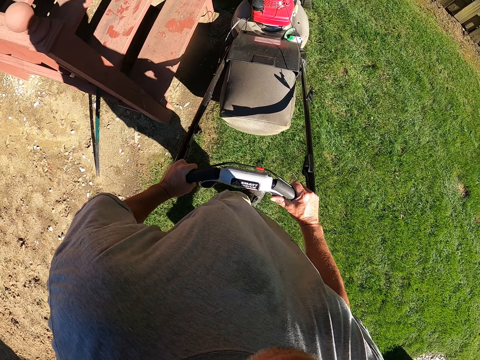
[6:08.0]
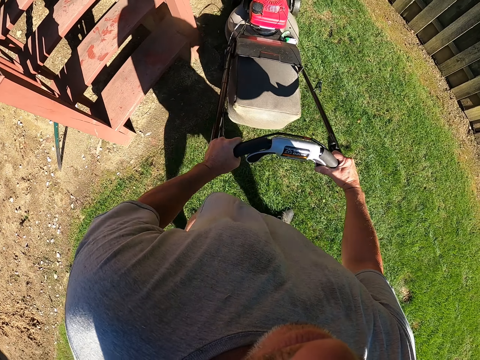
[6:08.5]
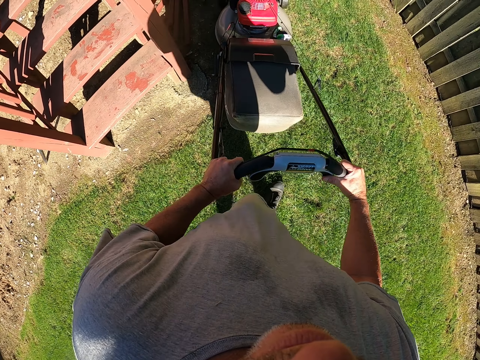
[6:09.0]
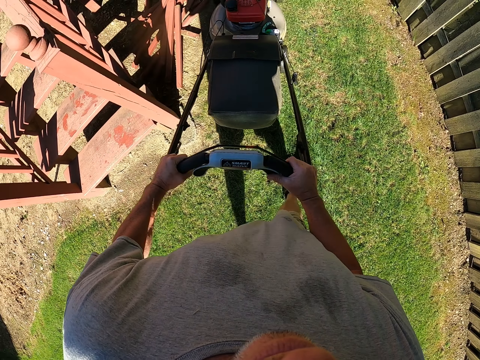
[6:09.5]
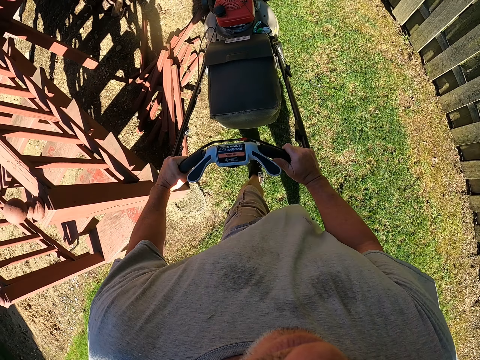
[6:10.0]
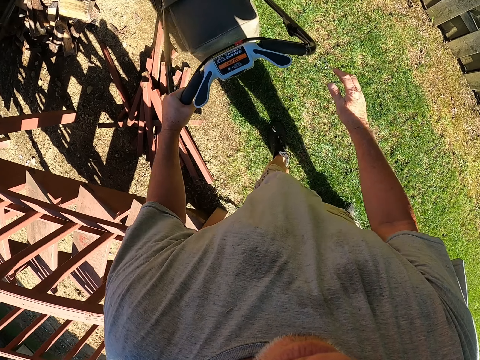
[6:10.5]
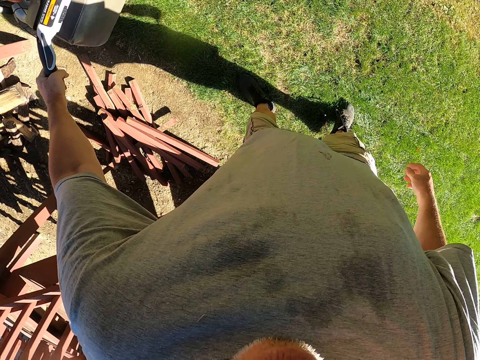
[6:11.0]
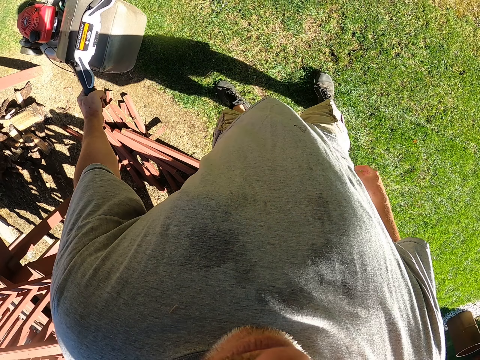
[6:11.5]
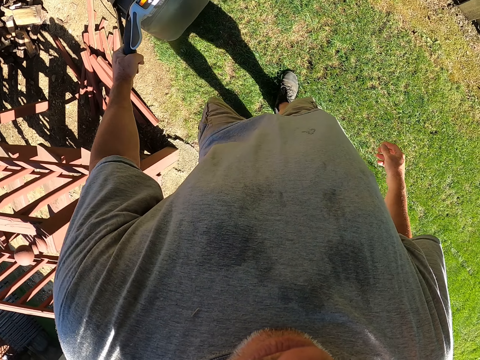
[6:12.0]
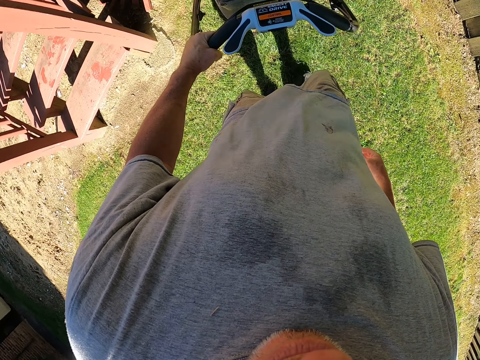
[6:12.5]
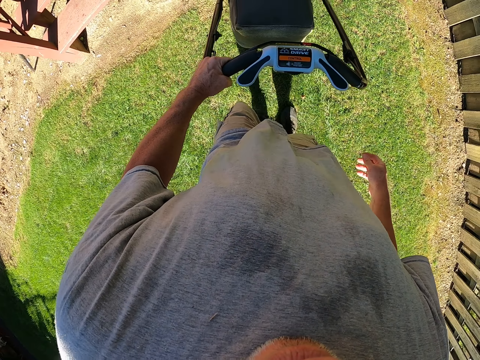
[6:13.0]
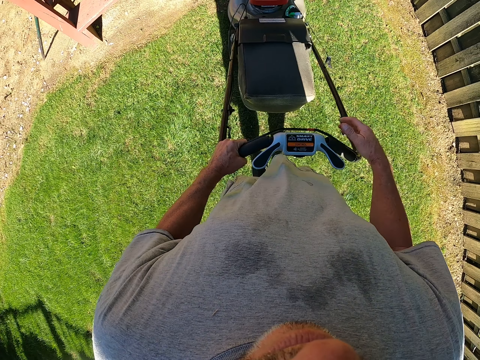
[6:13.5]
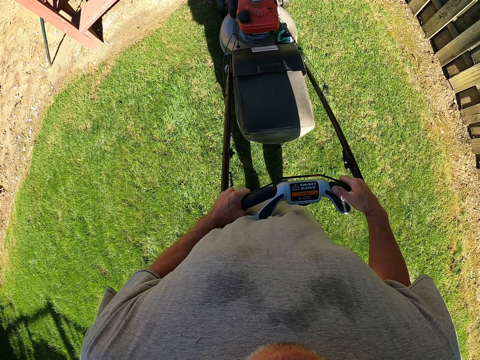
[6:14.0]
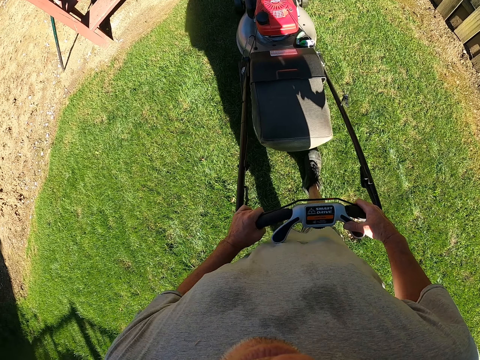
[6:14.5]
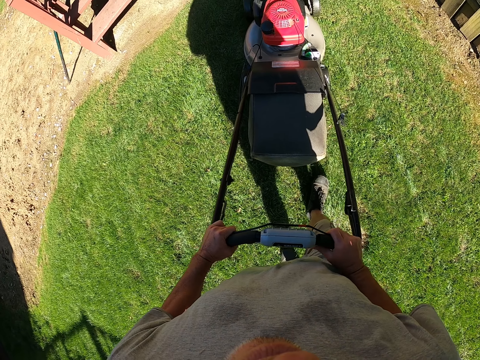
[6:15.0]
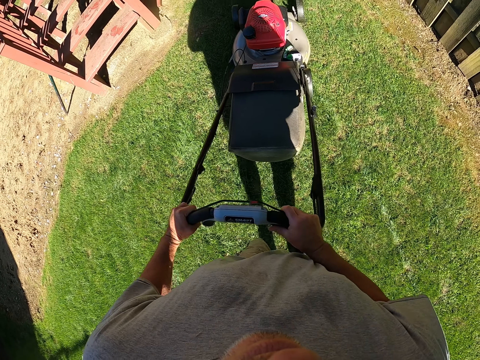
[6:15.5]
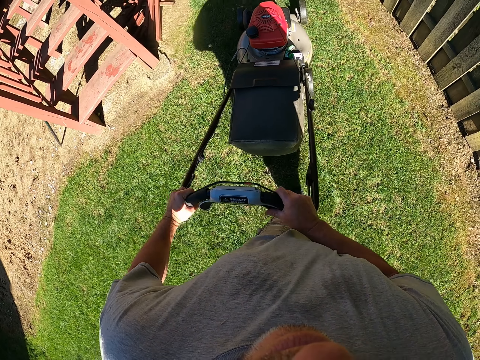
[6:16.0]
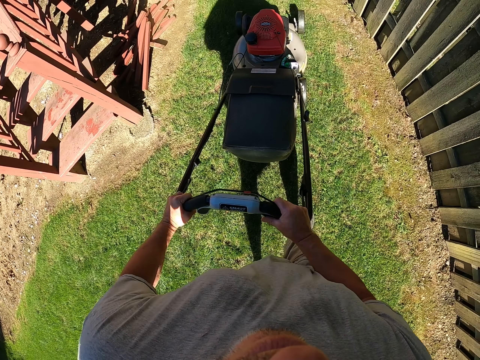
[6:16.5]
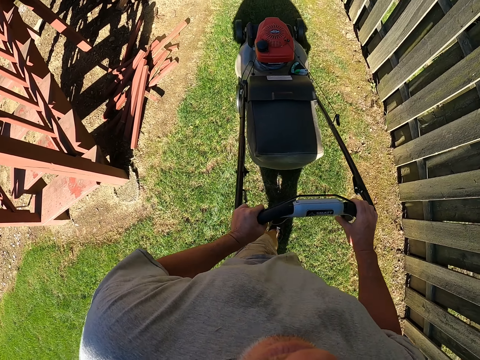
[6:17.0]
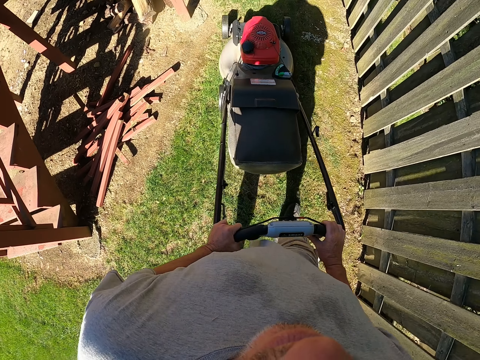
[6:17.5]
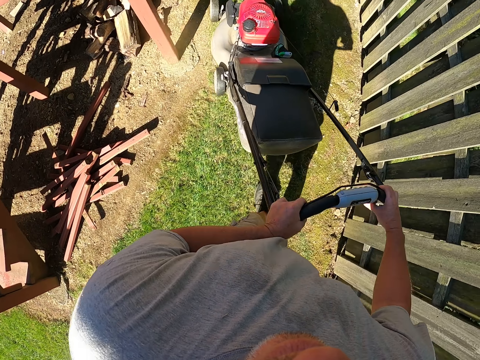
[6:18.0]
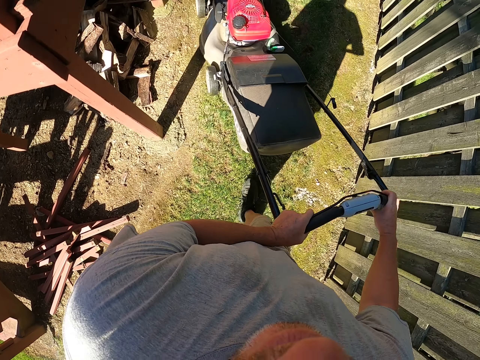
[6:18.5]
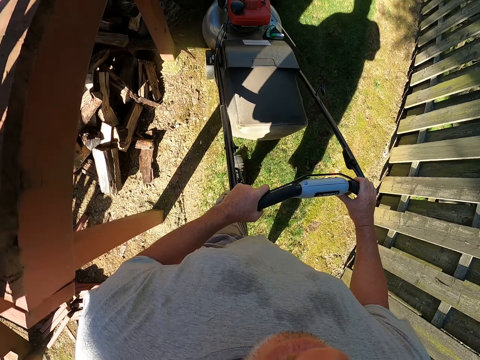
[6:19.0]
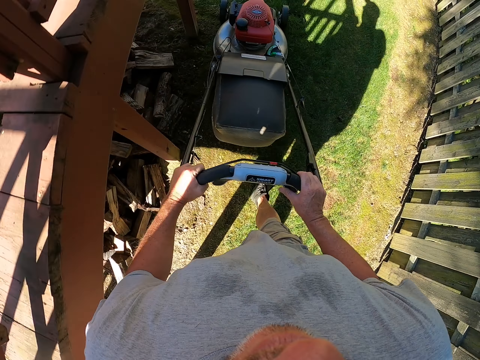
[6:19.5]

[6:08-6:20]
The camera wearer holds the lawn mower with one hand. They pull the lawn mower. They hold the lawn mower with both hands. They cut grass with the lawn mower.

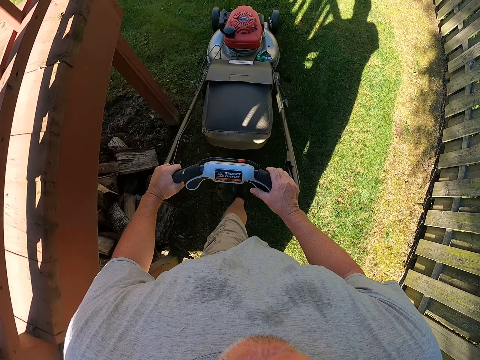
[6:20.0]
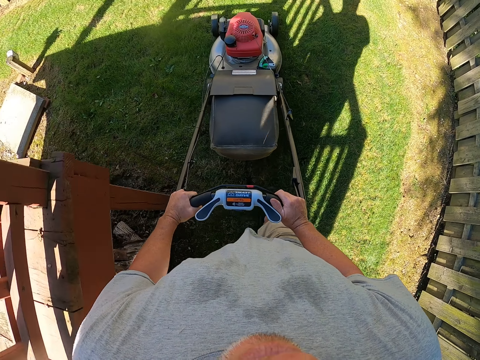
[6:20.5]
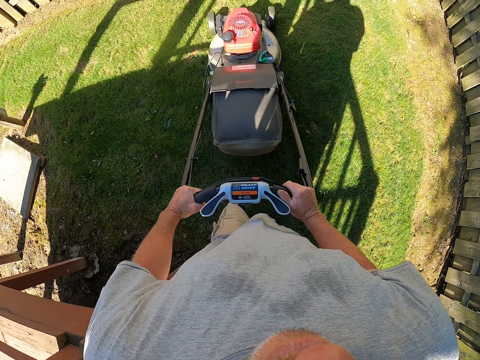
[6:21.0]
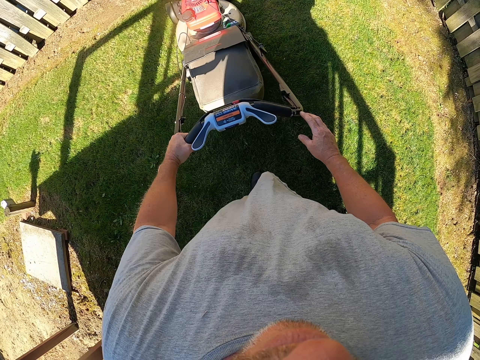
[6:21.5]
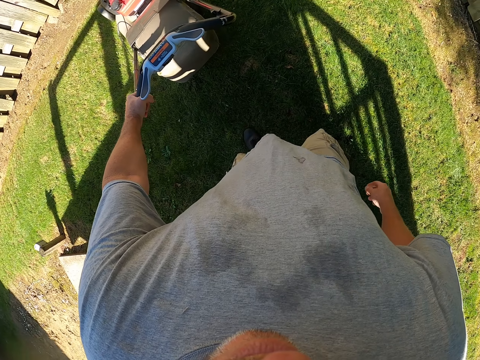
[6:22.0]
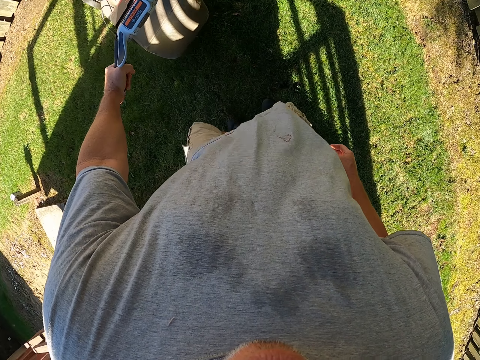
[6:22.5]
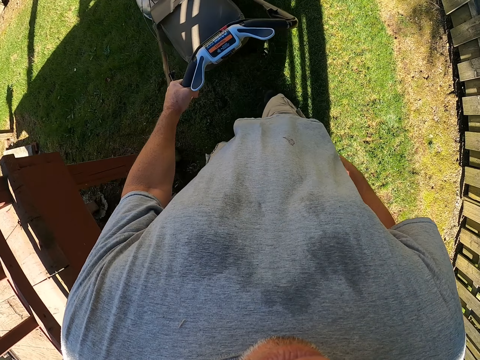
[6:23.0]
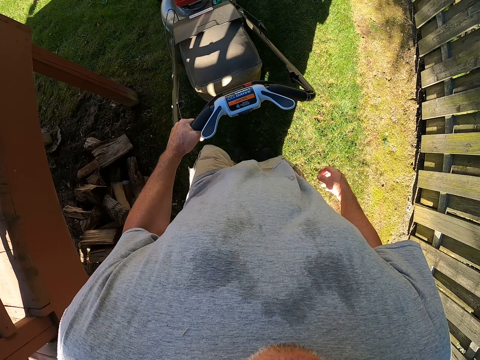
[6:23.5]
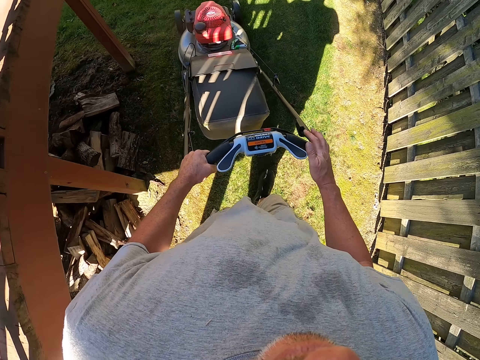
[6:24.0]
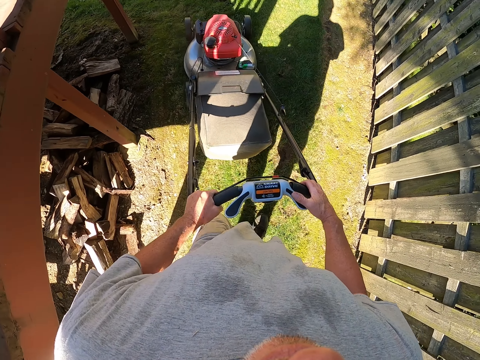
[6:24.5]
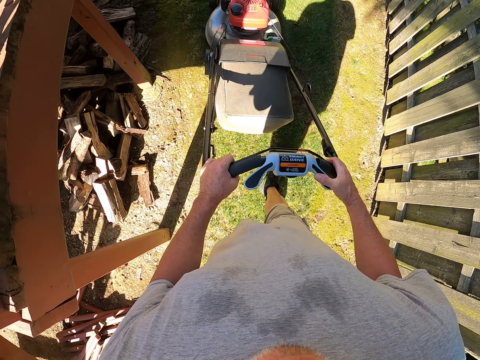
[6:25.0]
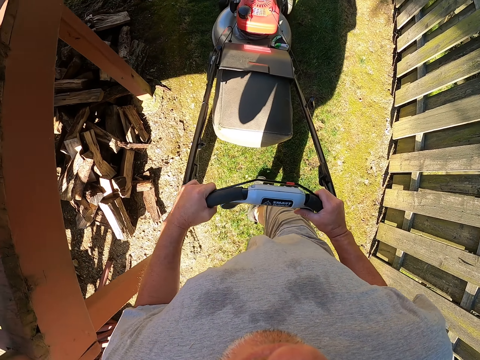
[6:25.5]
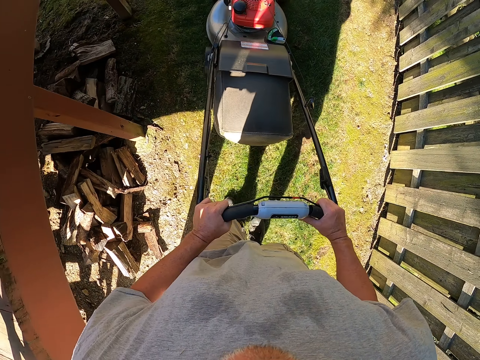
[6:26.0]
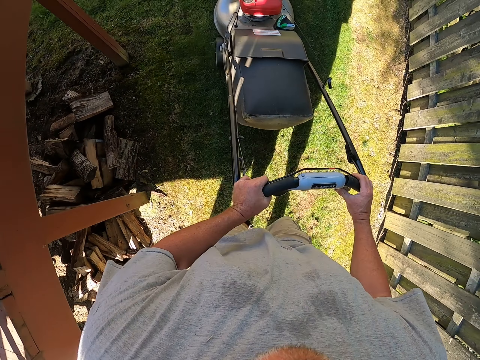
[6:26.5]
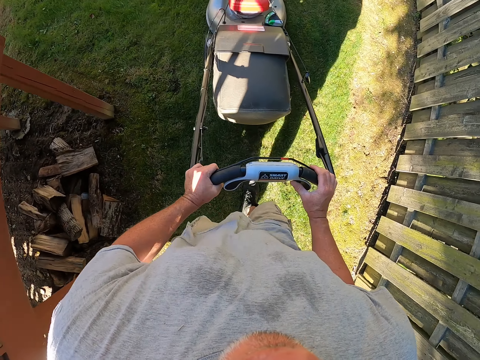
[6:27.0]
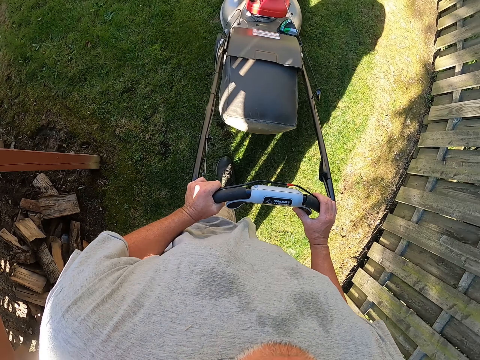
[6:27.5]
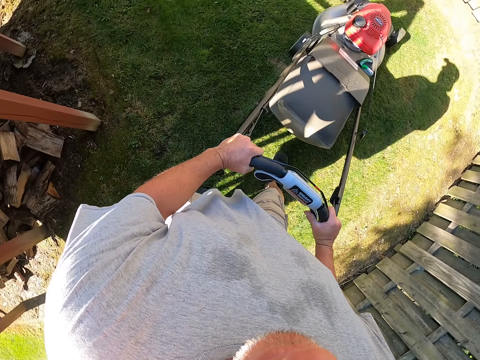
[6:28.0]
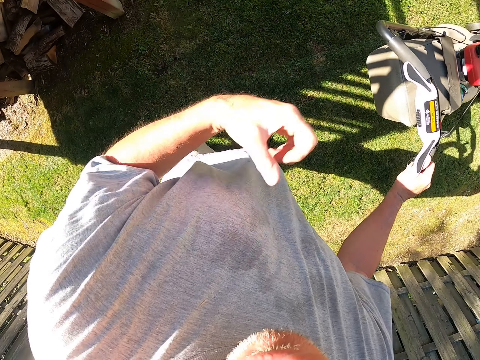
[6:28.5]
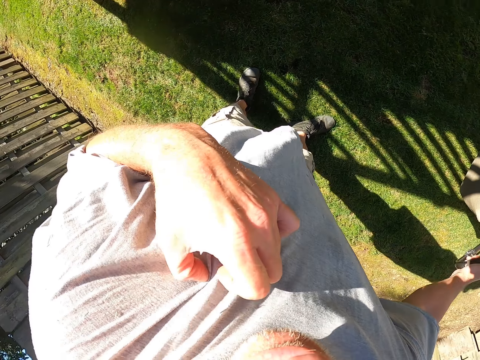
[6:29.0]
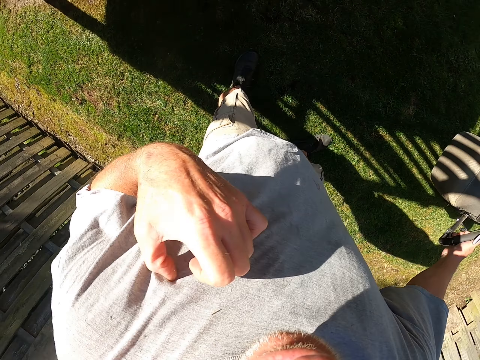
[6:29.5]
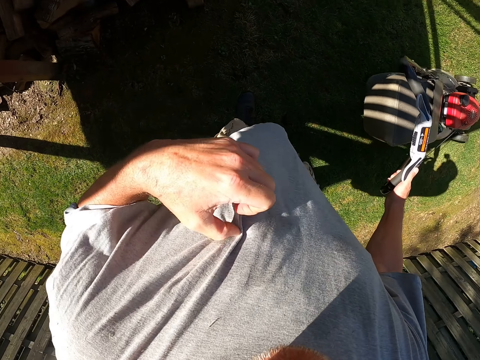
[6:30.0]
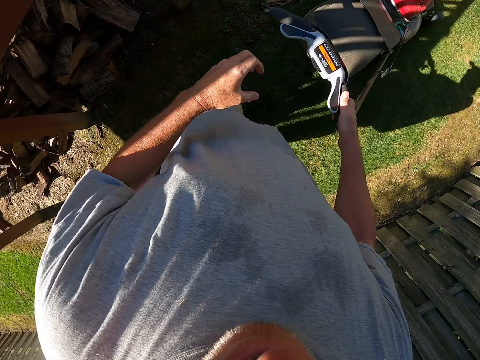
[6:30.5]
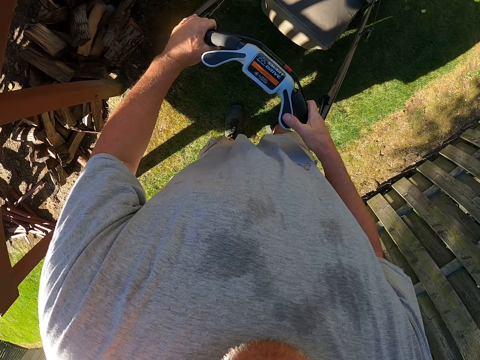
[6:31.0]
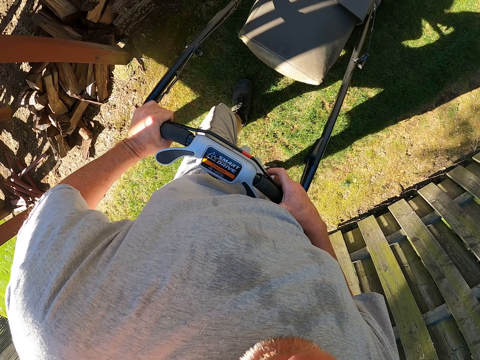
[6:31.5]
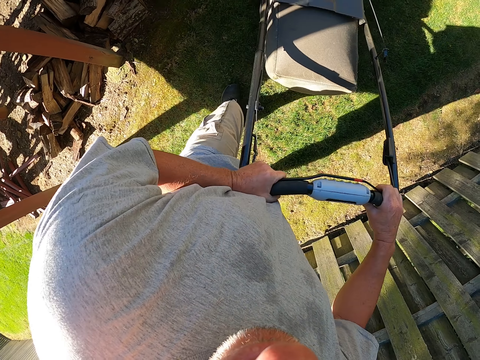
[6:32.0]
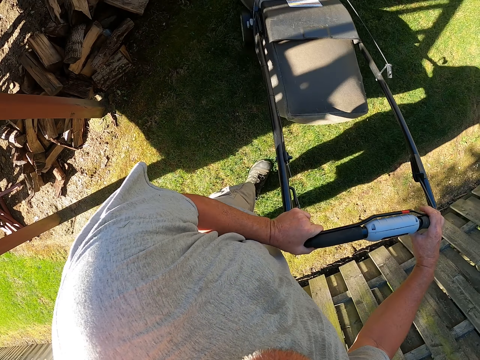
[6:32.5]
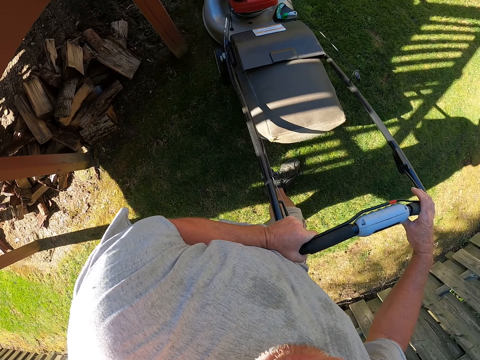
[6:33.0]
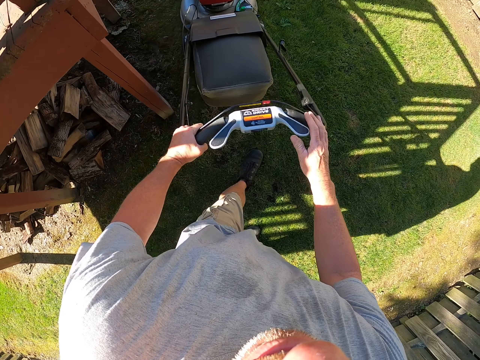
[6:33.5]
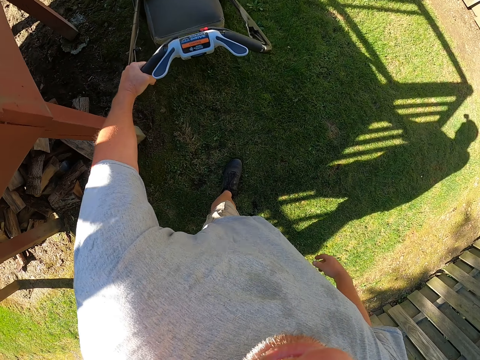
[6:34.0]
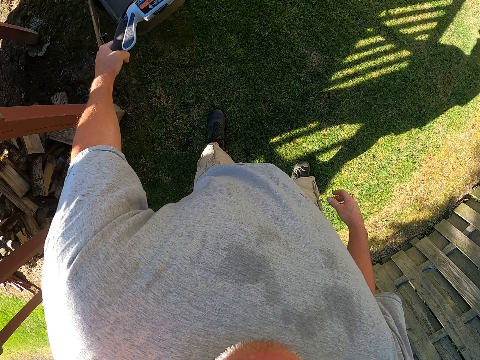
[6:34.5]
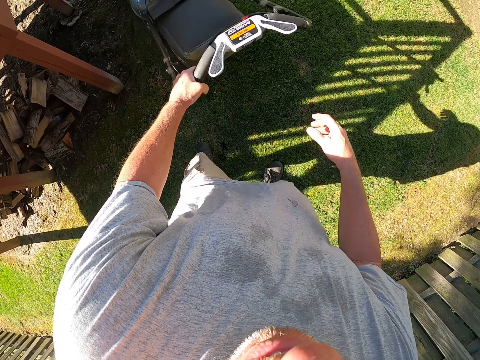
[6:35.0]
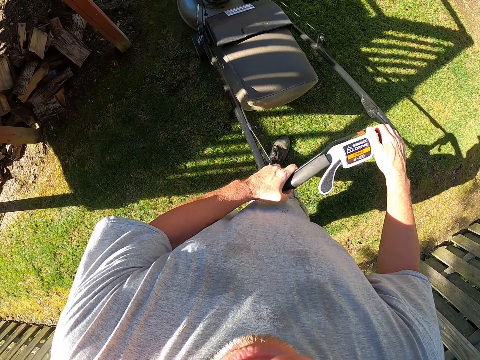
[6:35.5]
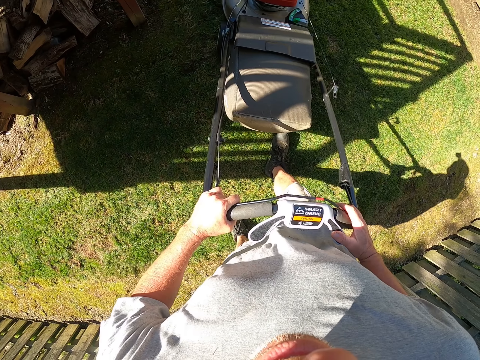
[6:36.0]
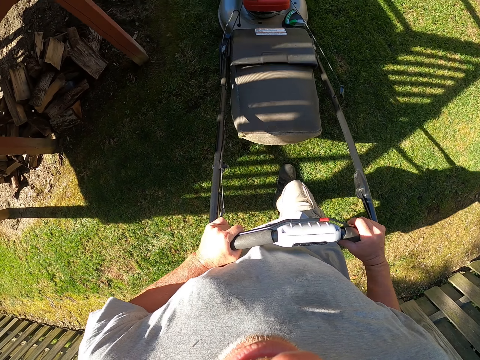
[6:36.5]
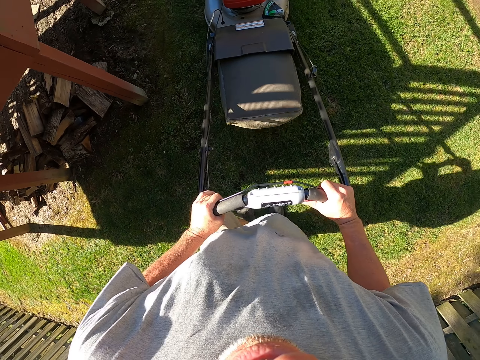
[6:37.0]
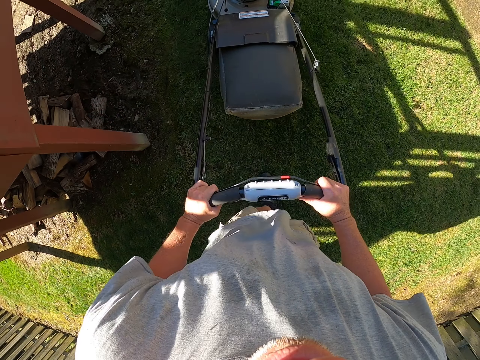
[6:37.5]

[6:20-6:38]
The camera wearer holds the lawn mower with one hand. They pull the lawn mower. They hold the lawn mower with both hands. They cut grass with the lawn mower. They hold the lawn mower with one hand. They scratch the body. They touch the cloth with the left hand. They pull the lawn mower. They hold the lawn mower with both hands. They cut grass with the lawn mower. They hold the lawn mower with one hand. They pull the lawn mower. They hold the lawn mower with both hands. They cut grass with the lawn mower.
